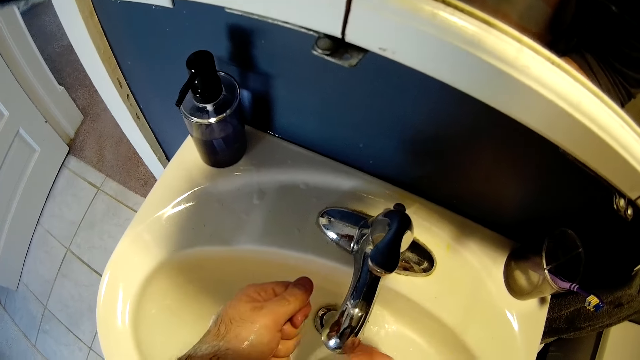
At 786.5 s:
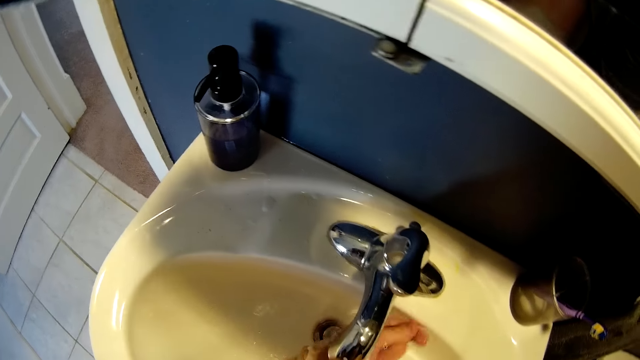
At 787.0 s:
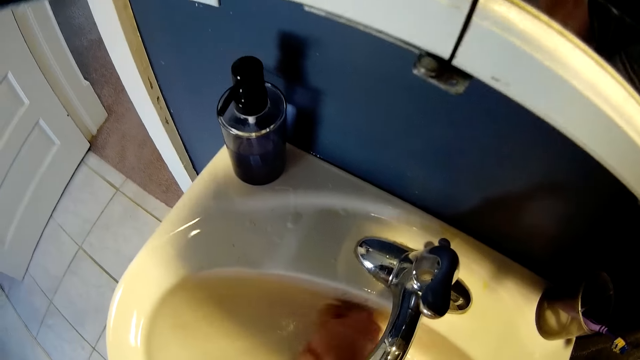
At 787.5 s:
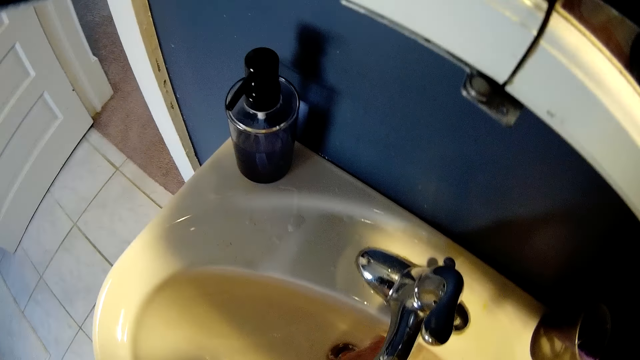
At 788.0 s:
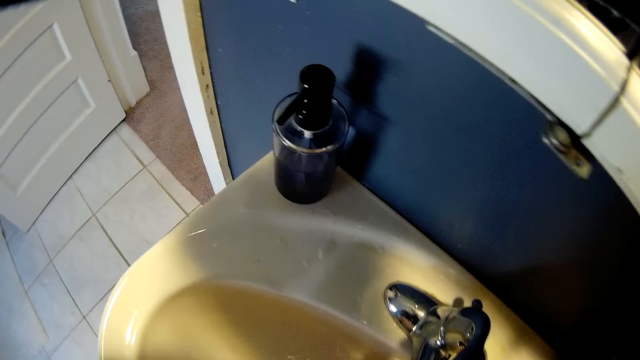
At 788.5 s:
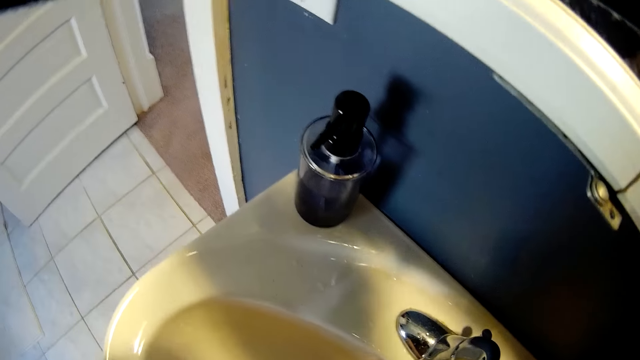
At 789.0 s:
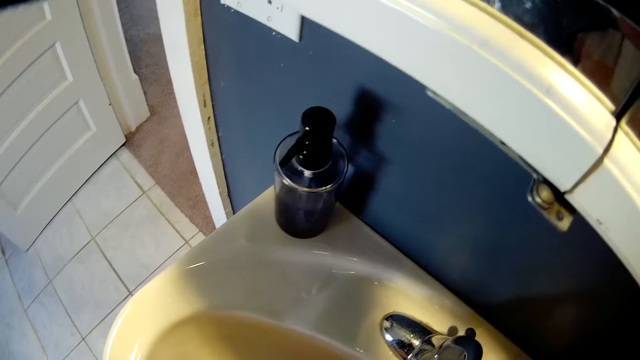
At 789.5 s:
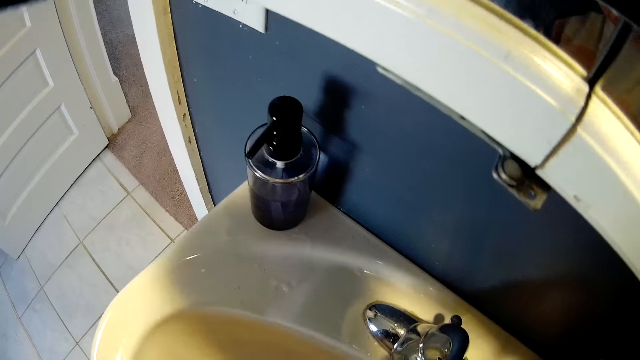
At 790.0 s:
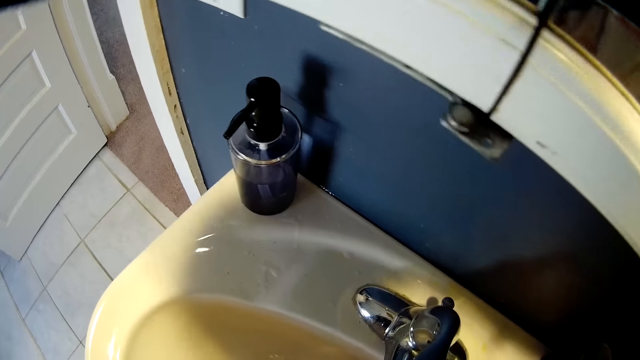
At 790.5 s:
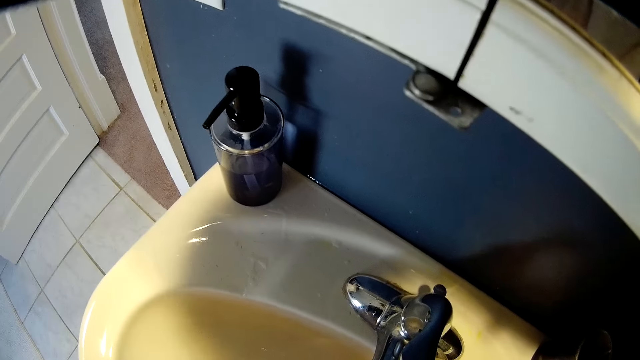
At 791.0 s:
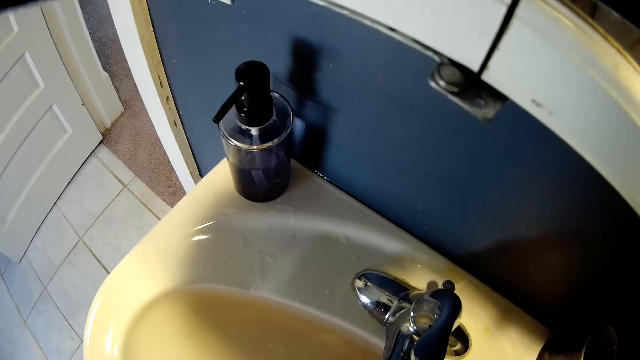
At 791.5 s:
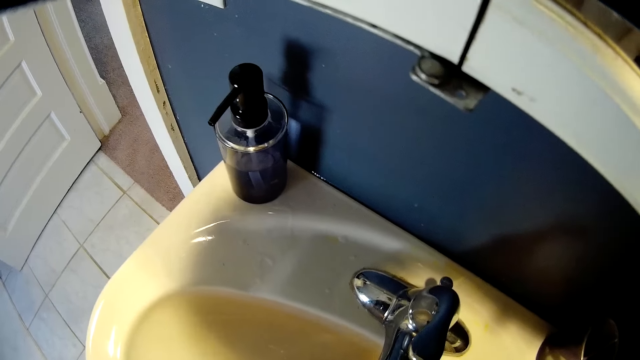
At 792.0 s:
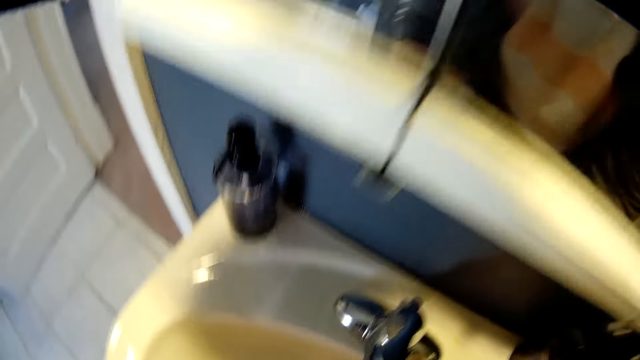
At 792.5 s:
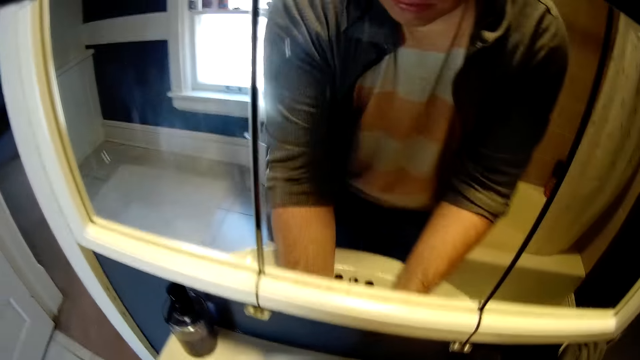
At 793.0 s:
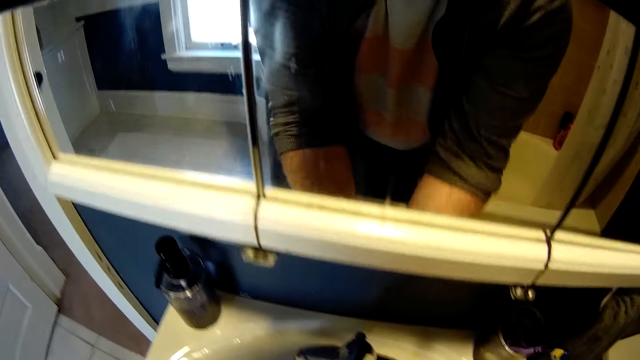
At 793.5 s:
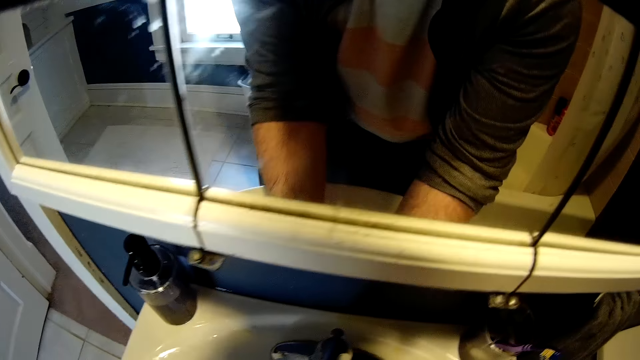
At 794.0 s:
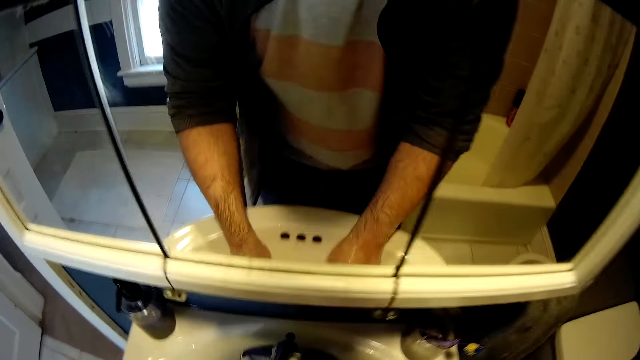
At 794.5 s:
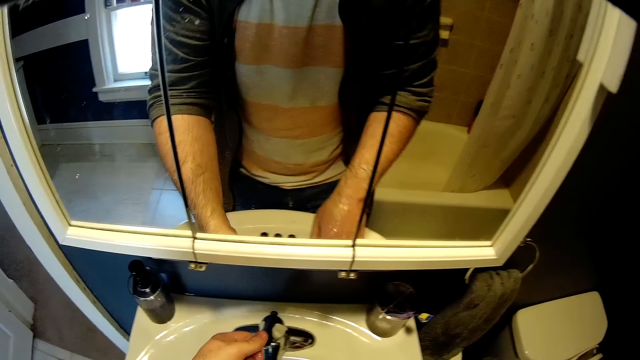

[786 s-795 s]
The camera wearer washes hands with tap water.

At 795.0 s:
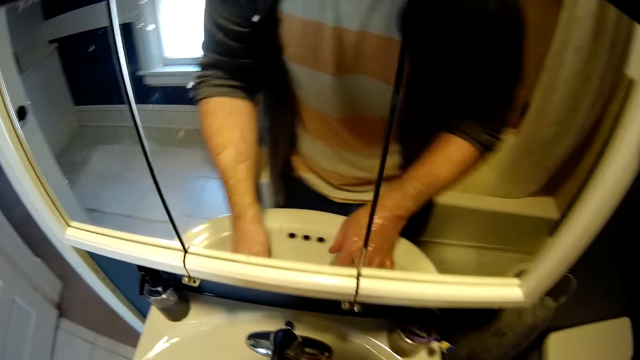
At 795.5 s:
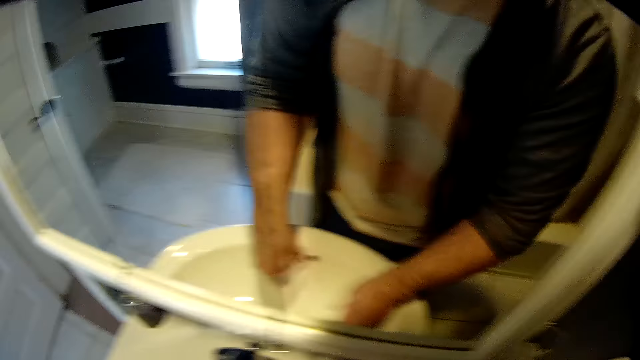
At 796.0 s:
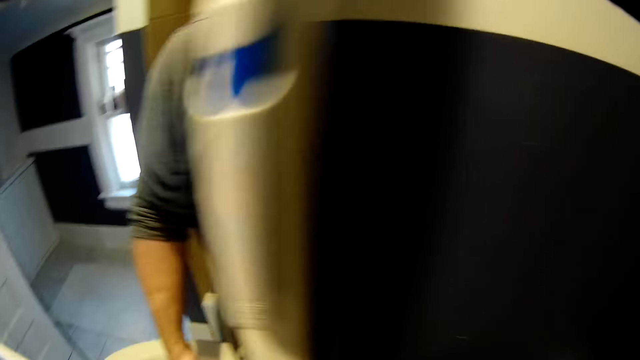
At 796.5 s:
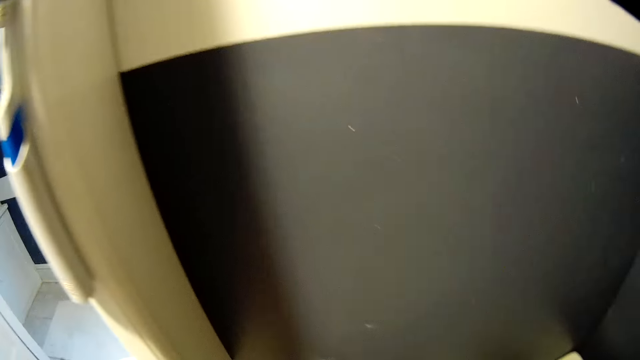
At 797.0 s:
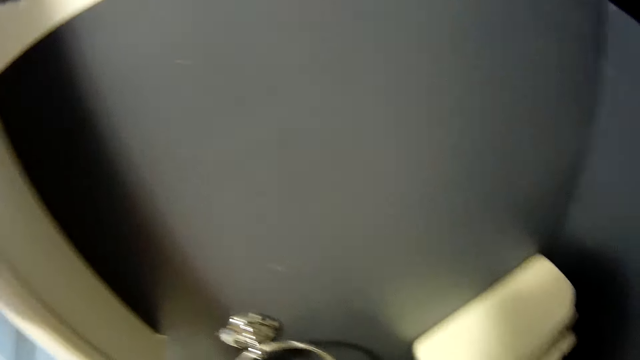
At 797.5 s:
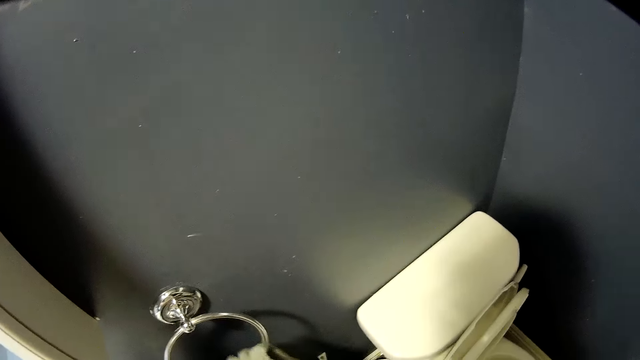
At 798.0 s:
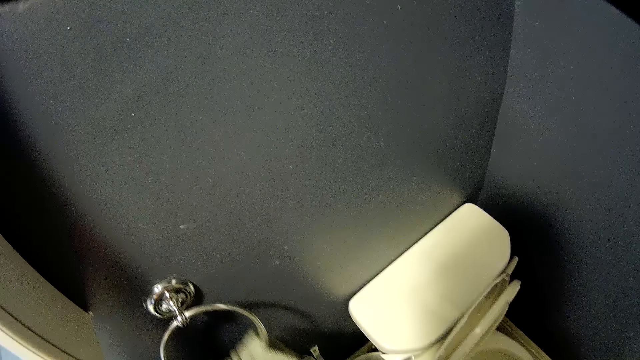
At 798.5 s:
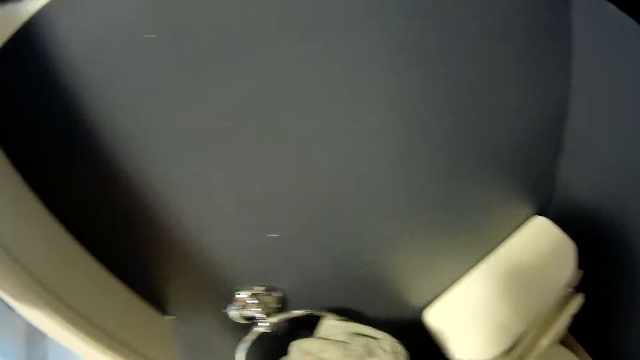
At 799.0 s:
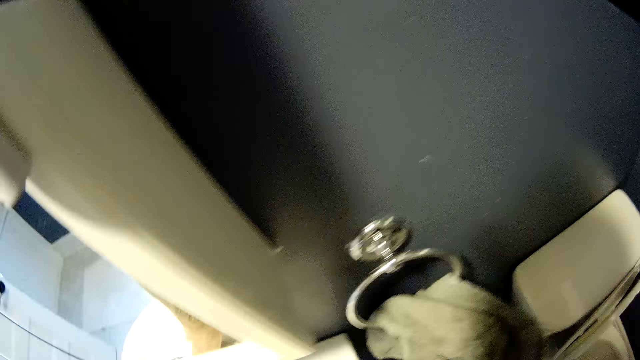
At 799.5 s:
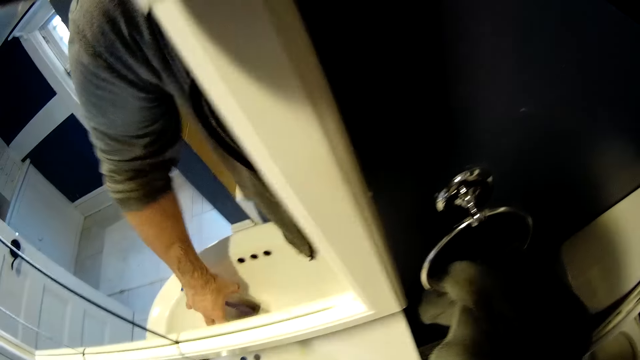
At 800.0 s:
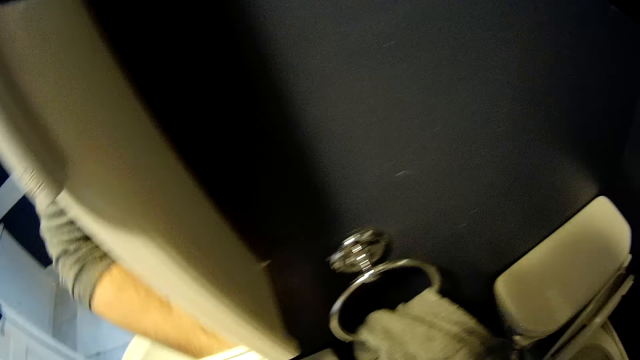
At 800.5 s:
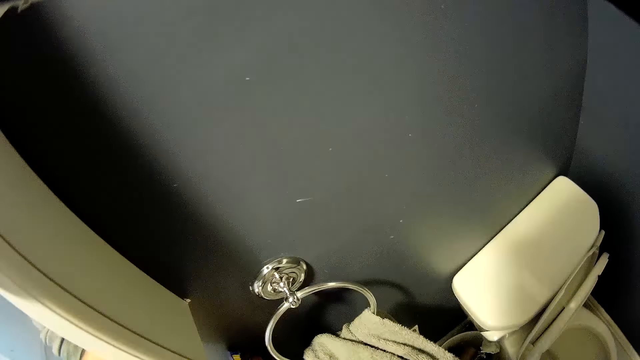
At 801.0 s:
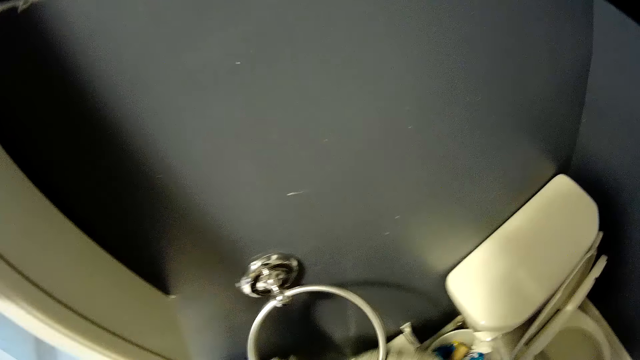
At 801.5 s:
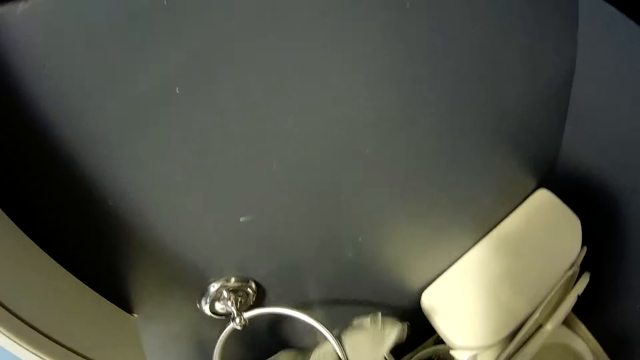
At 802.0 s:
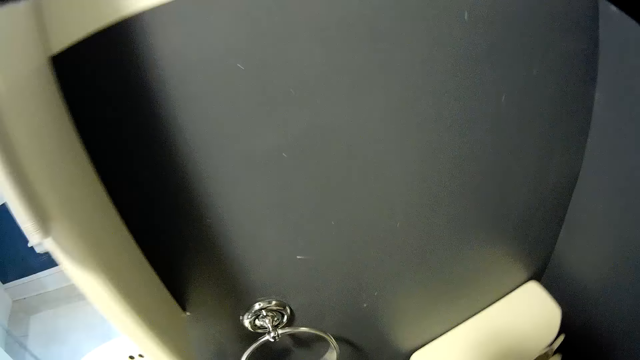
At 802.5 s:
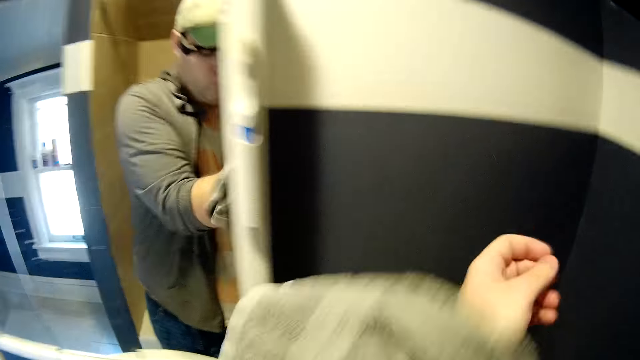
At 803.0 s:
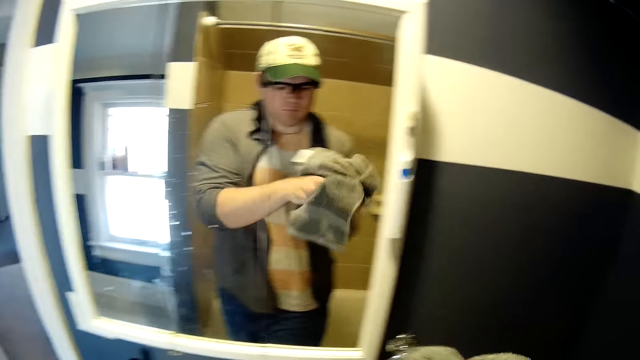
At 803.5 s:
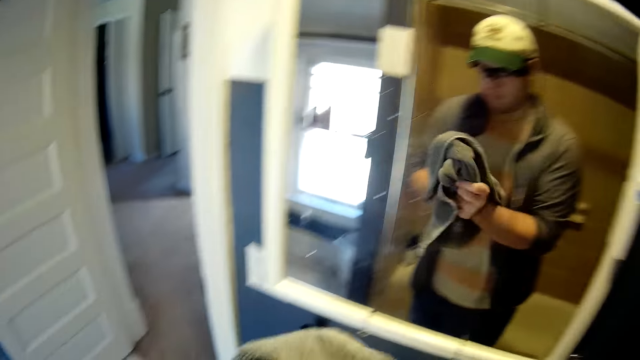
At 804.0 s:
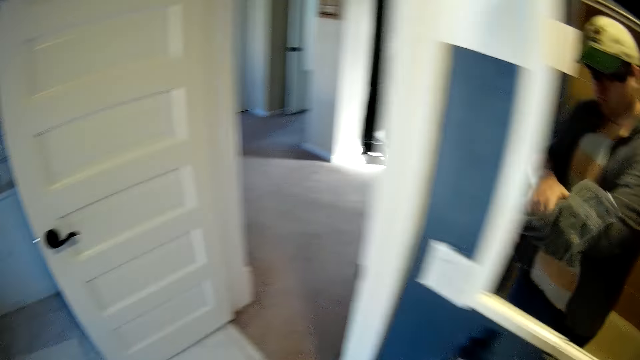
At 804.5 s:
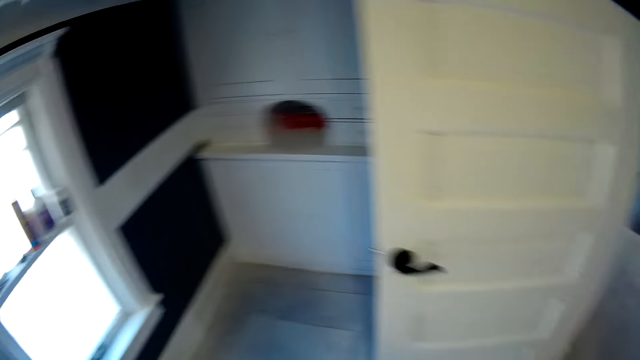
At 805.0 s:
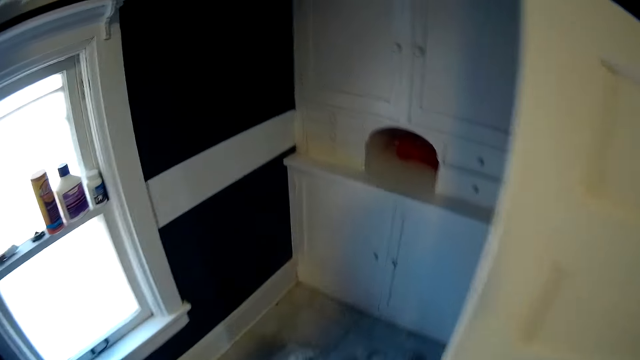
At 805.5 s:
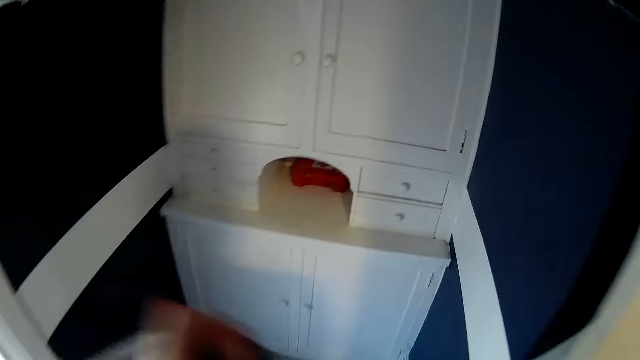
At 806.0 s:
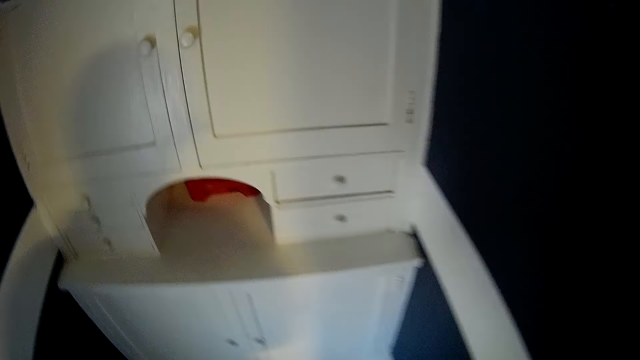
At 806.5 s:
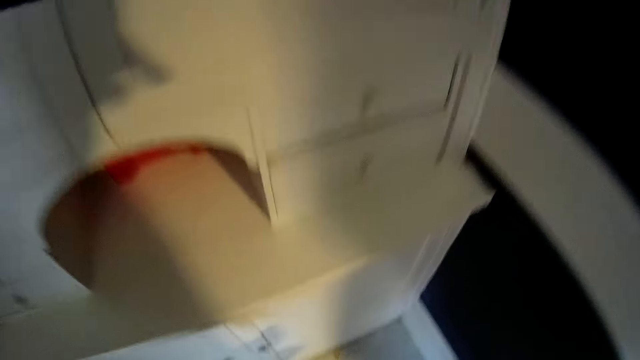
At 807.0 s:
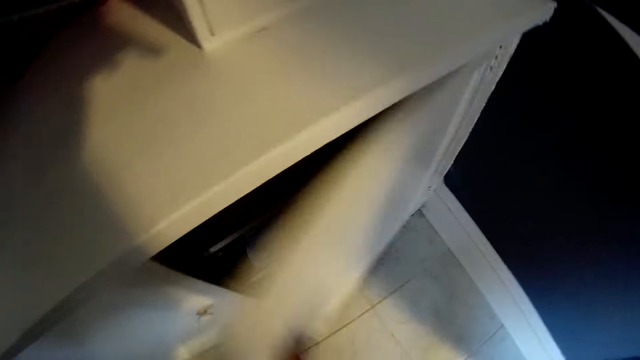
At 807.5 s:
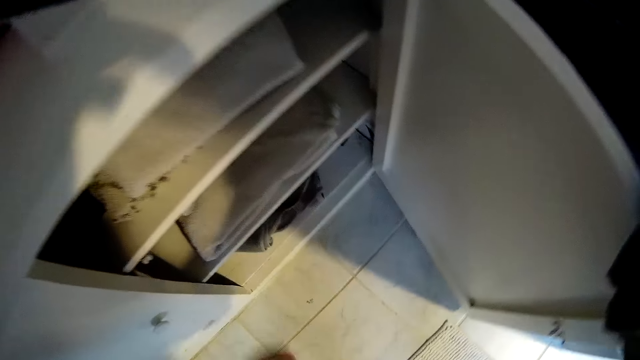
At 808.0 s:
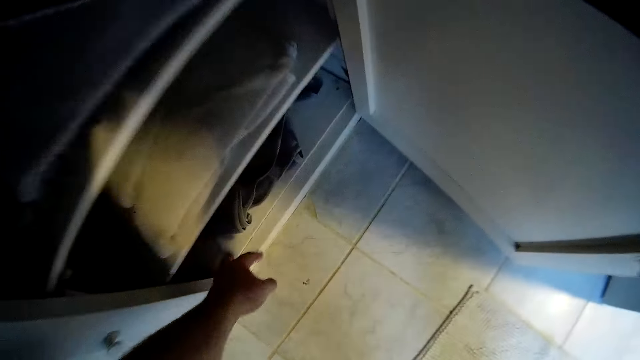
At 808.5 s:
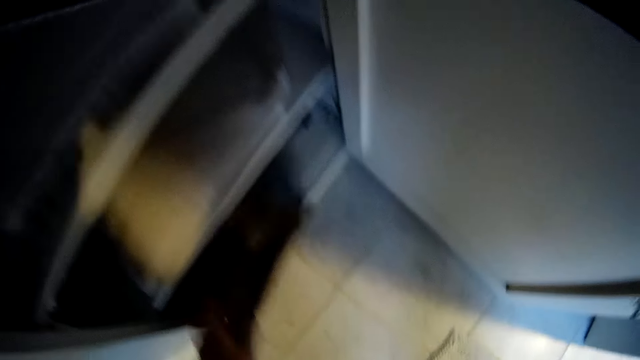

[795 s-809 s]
The camera wearer closes the tap water. He wipes his hands with a hand towel. He walks around the room and opens a cabinet.
